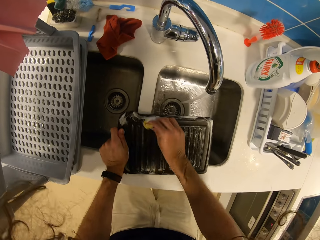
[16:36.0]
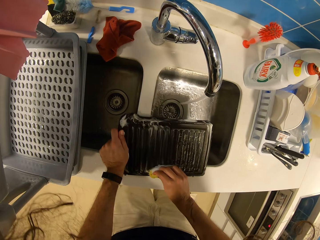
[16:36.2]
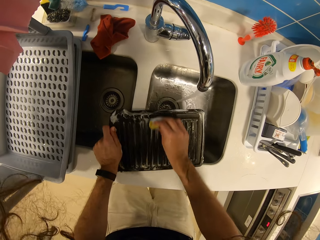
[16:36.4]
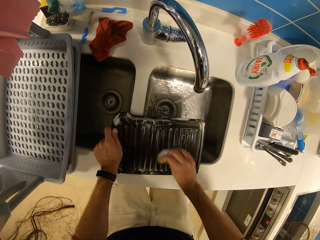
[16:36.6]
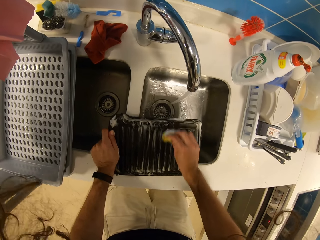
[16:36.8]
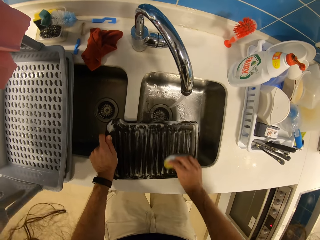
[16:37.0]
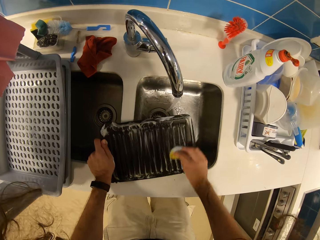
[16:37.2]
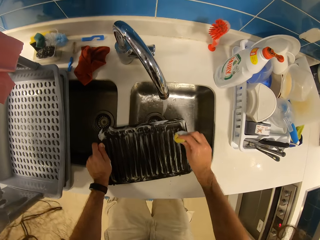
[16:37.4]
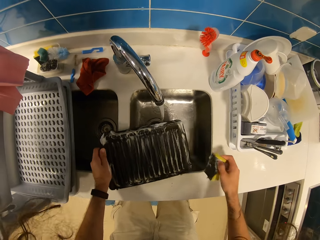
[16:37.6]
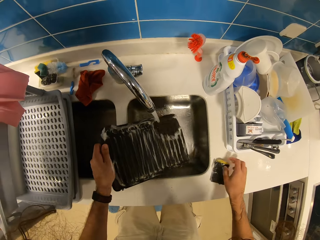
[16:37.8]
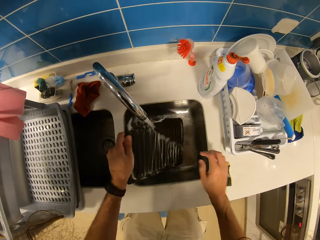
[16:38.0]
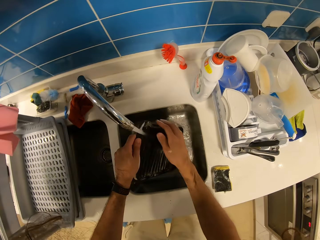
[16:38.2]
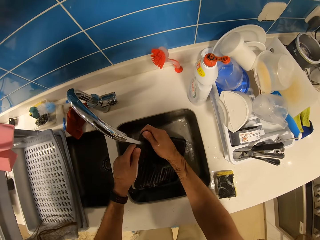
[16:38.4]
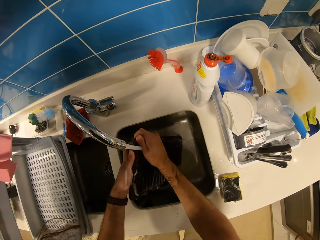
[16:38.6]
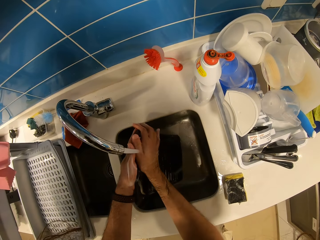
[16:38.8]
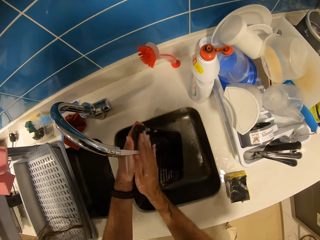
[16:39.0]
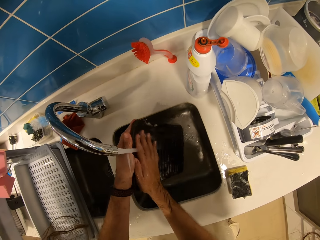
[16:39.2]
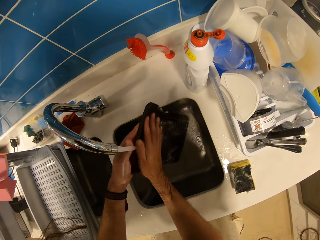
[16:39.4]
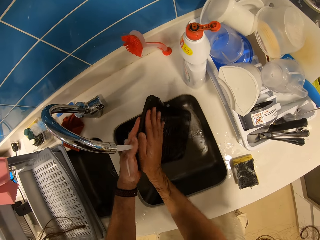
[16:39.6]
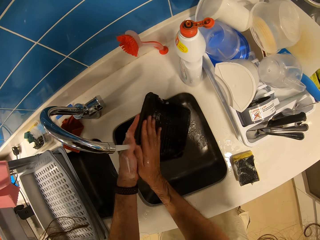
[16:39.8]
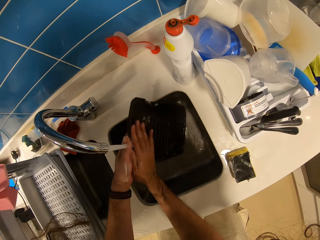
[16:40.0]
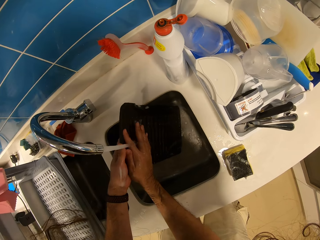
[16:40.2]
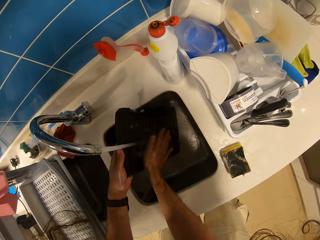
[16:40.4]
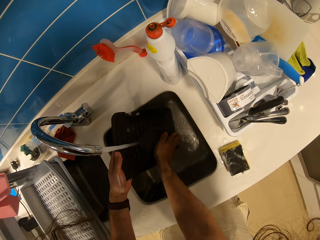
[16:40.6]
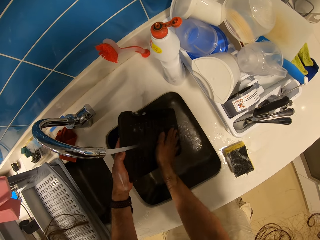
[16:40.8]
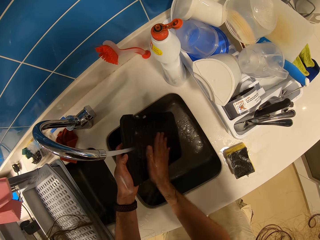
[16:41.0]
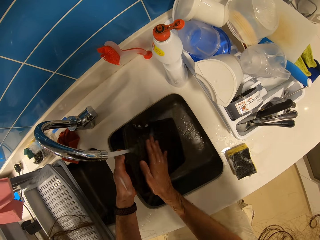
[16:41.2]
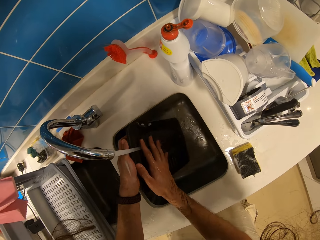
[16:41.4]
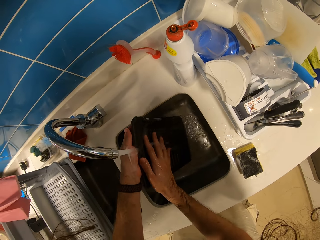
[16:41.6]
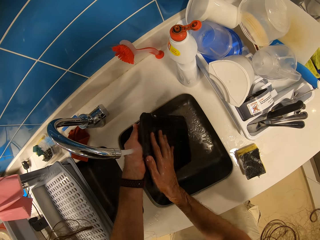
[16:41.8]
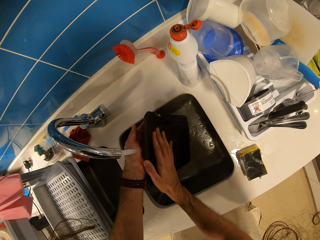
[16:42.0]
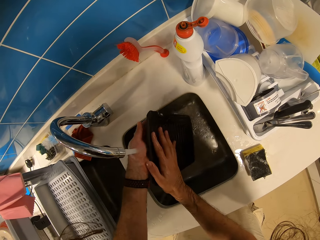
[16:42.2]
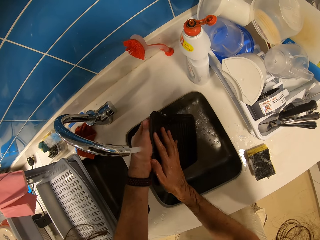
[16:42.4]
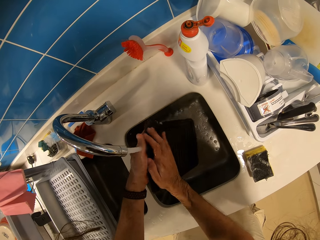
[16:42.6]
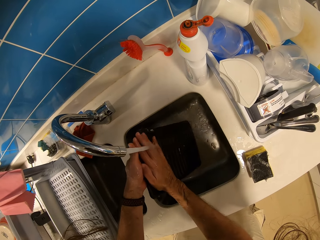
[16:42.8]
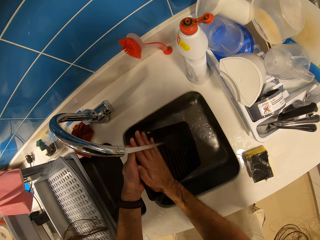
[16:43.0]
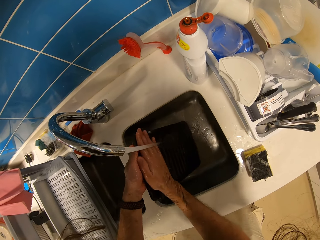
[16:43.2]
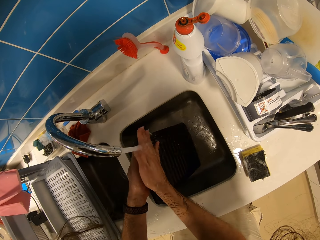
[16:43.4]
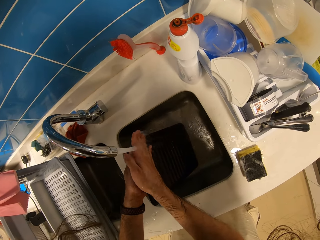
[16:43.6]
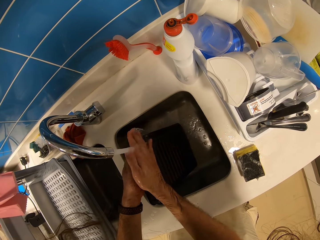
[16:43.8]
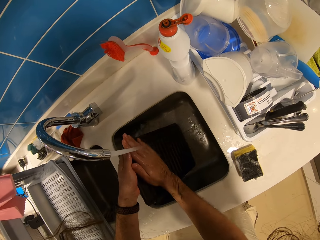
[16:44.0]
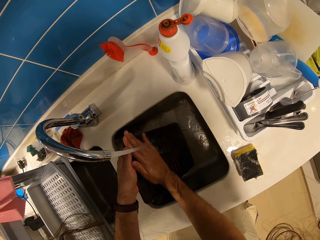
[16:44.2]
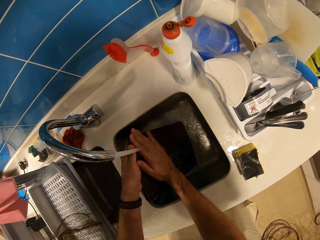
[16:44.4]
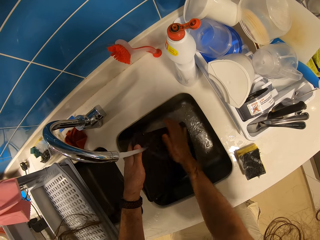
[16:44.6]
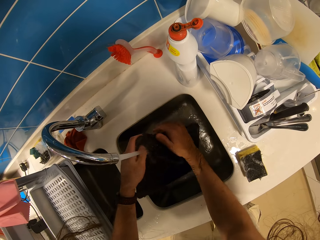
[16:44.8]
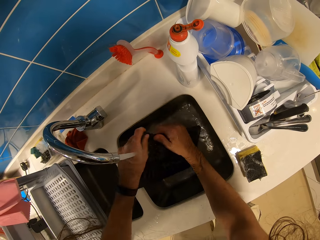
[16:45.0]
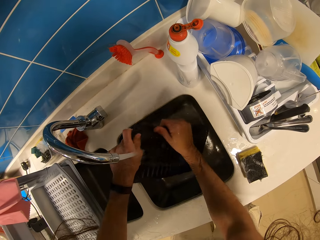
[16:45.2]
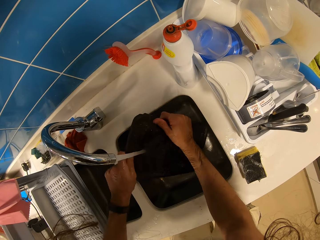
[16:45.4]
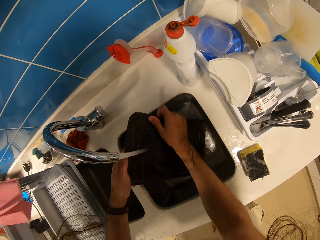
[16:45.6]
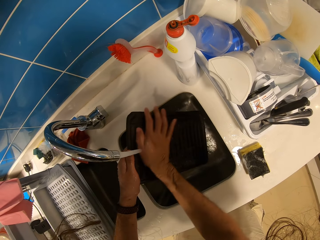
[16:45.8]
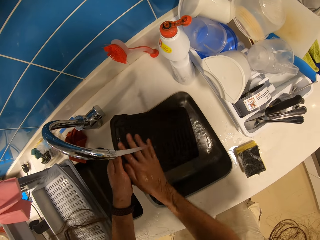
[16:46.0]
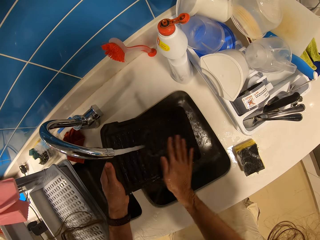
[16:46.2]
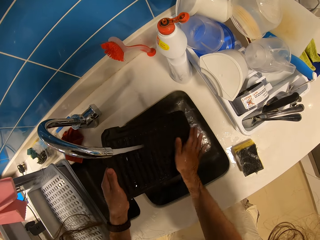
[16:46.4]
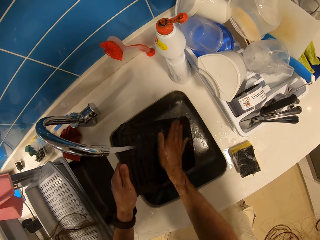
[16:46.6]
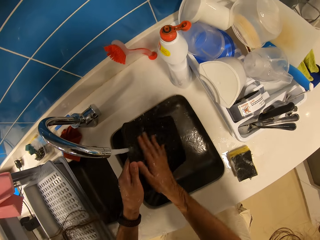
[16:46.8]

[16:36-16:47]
The camera wearer places the sponge scrub on the counter. They rinse the tray with water.

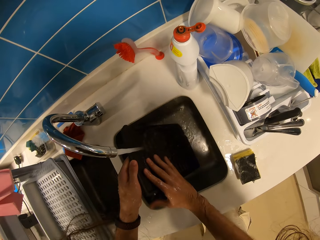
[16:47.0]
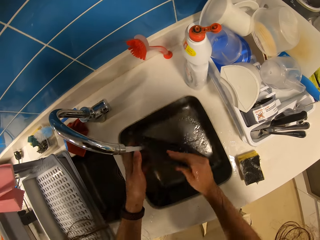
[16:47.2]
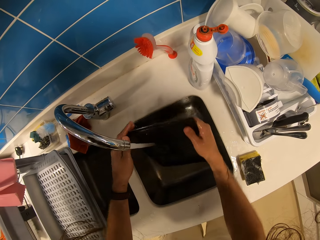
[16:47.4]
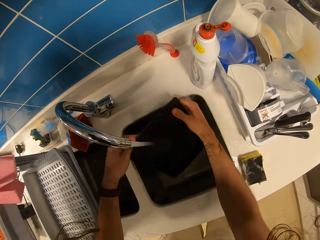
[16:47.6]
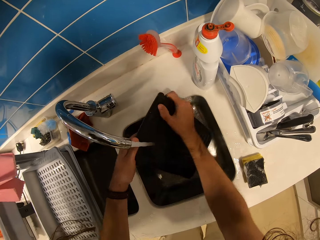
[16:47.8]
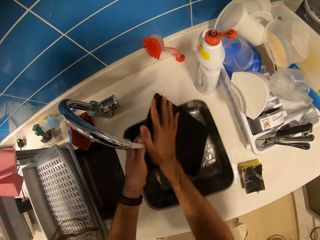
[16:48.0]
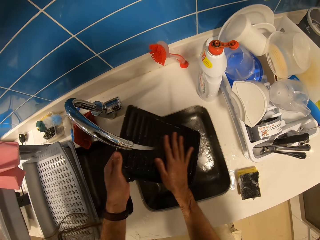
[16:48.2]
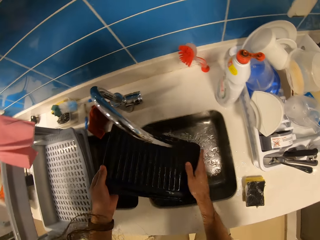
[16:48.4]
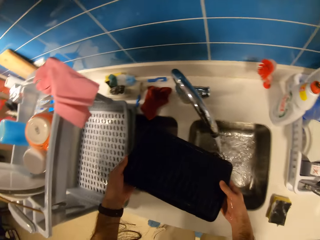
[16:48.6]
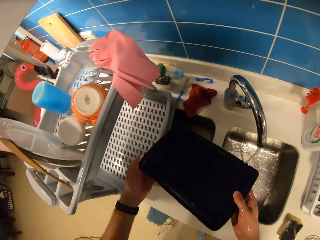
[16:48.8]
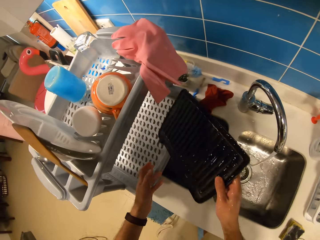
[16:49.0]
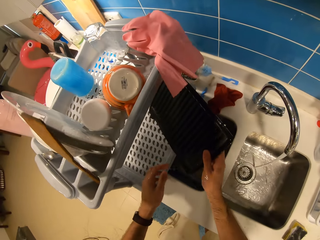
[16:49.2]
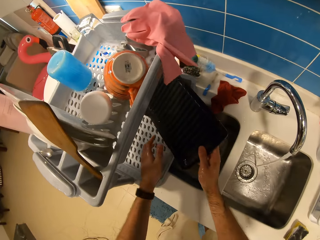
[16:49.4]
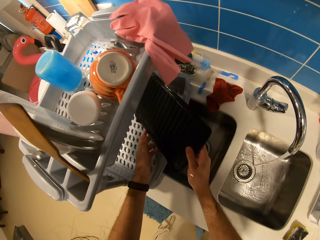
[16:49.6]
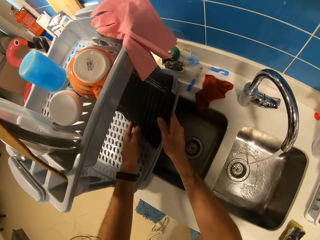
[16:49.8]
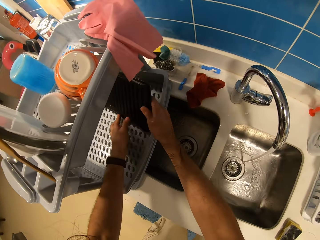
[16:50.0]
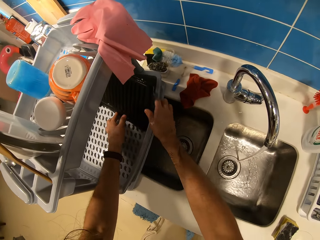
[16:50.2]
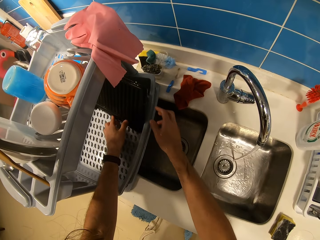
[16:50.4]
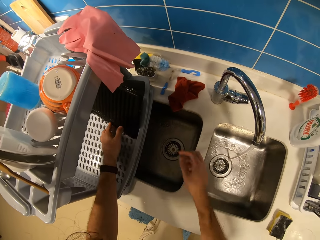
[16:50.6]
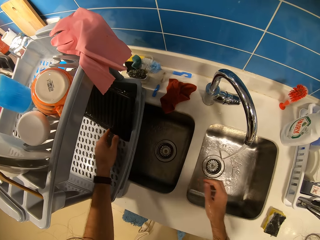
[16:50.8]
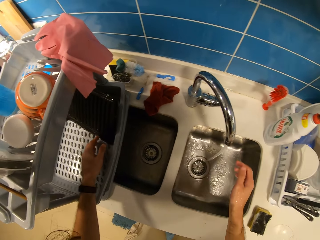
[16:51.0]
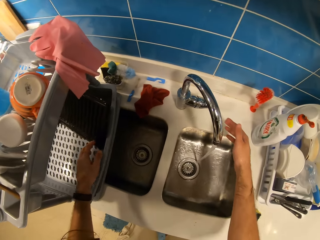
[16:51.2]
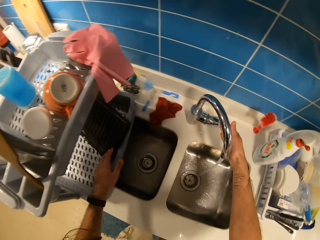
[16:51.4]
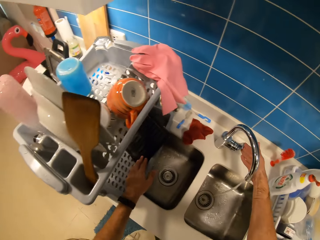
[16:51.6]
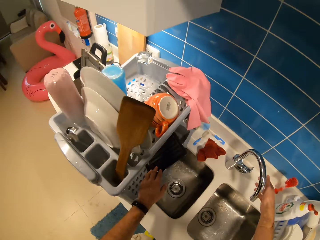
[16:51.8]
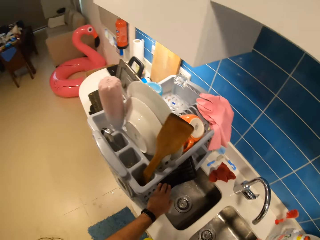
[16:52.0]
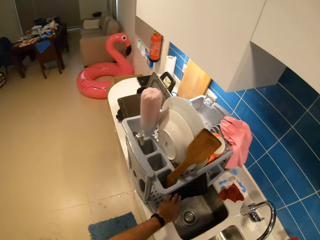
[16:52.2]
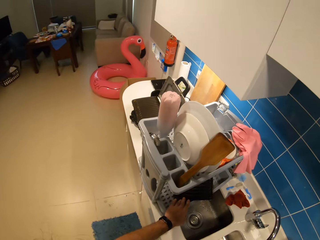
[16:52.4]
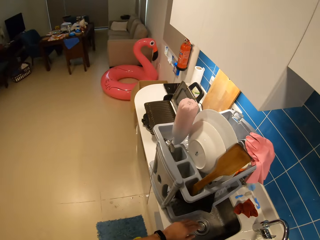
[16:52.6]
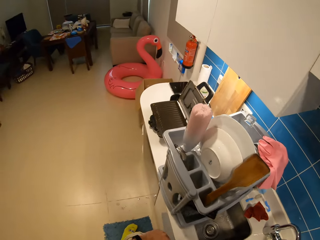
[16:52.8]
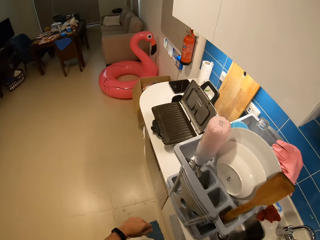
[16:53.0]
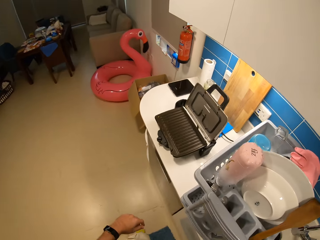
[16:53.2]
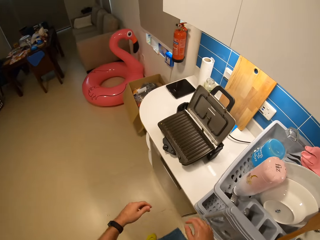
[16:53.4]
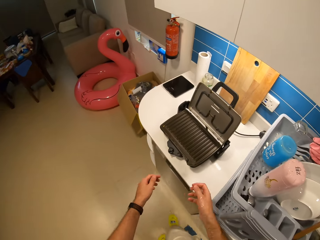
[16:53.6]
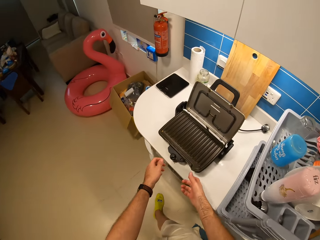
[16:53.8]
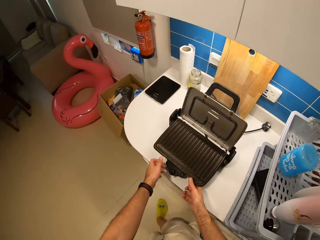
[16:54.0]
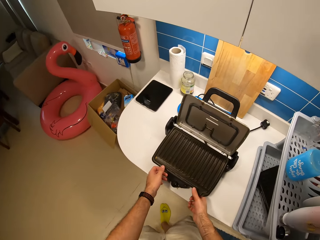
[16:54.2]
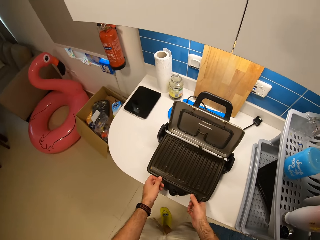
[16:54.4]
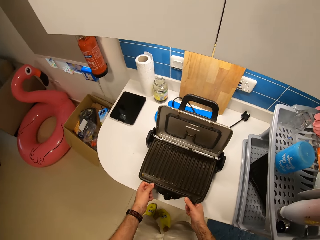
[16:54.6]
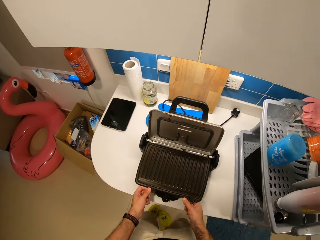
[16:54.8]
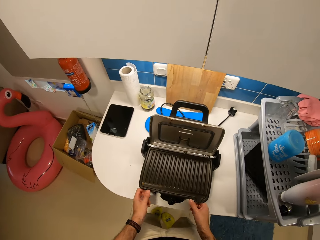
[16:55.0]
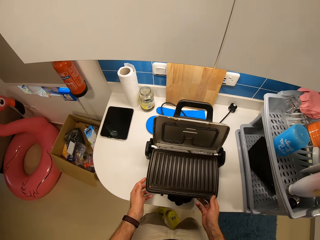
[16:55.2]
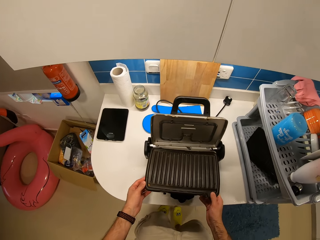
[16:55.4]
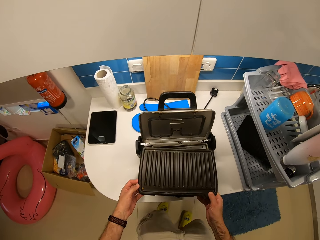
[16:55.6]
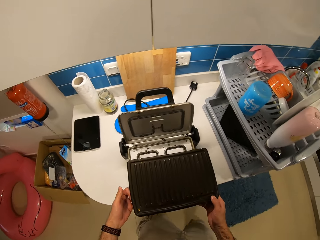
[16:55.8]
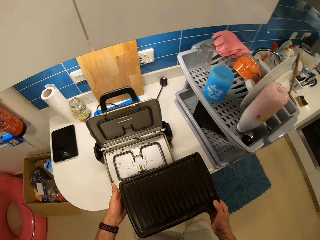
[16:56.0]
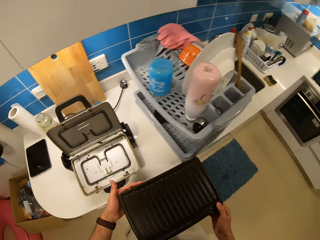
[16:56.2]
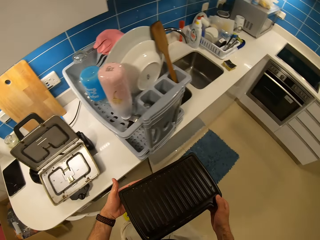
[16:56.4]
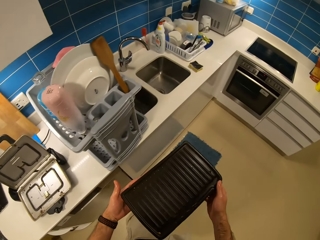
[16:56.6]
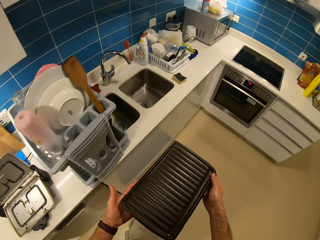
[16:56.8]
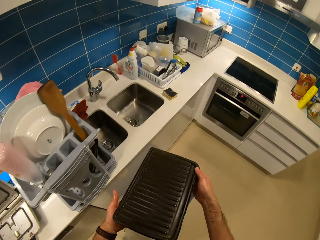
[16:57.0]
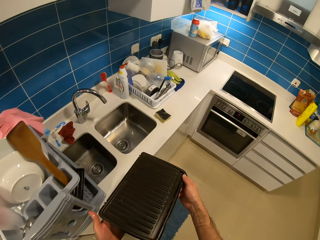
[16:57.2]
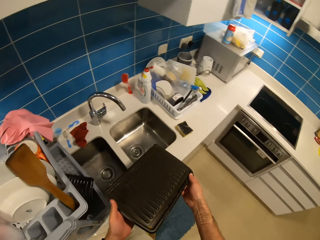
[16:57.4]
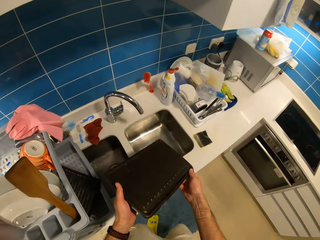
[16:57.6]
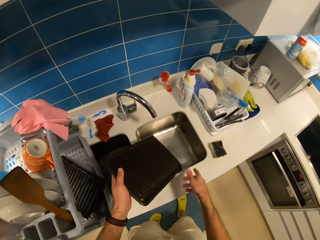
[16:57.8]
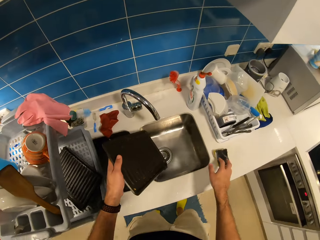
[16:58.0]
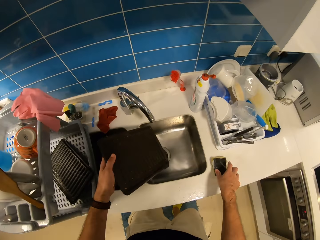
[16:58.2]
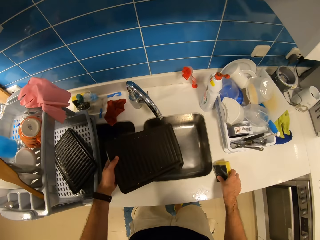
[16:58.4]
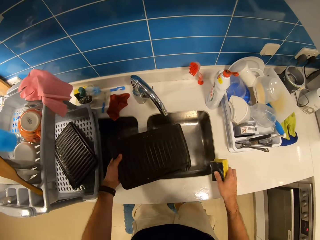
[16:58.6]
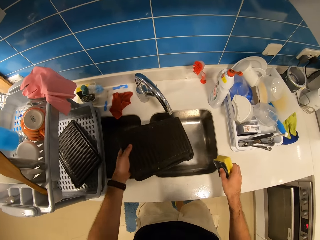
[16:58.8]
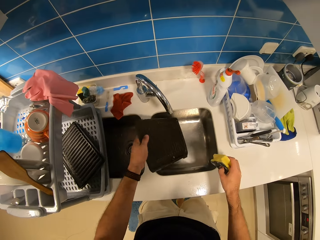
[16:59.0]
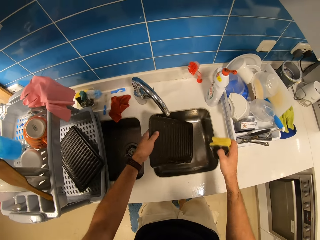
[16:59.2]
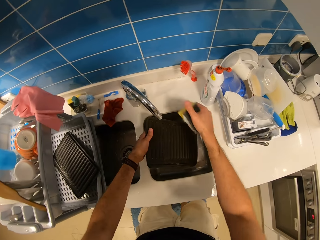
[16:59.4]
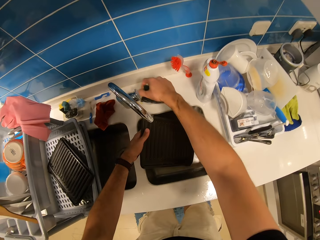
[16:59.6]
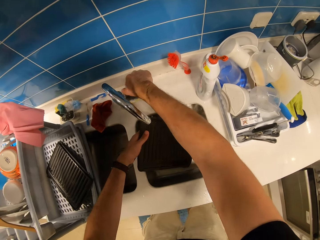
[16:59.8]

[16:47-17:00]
The camera wearer places the tray on the rack. They turn off the tap, walk to the grill pan and remove the tray from the grill pan. They walk to the sink and pick the sponge from the counter.
